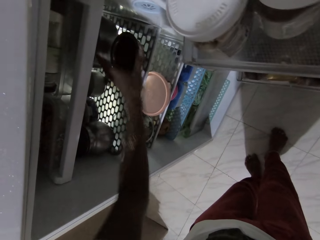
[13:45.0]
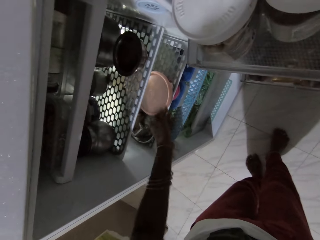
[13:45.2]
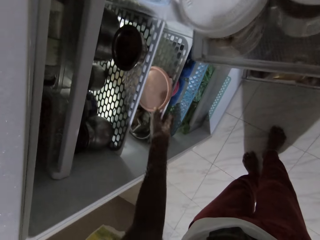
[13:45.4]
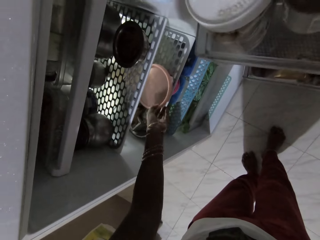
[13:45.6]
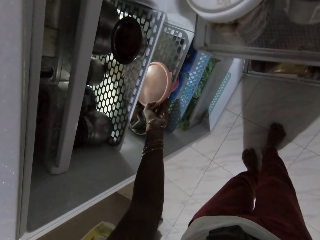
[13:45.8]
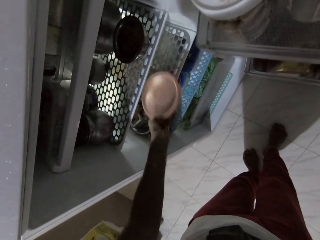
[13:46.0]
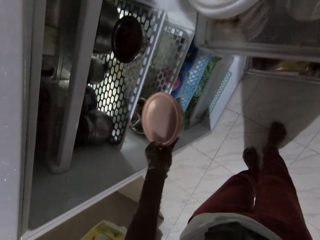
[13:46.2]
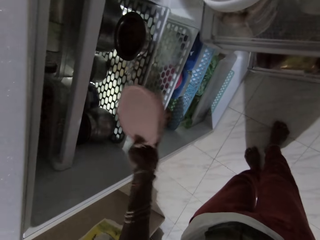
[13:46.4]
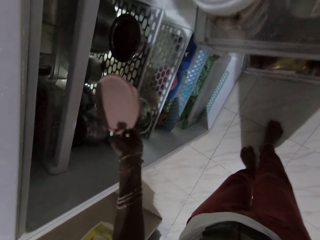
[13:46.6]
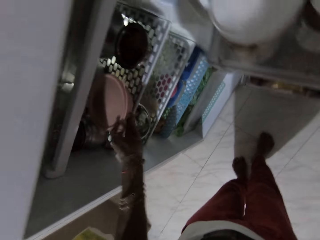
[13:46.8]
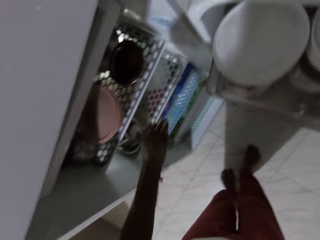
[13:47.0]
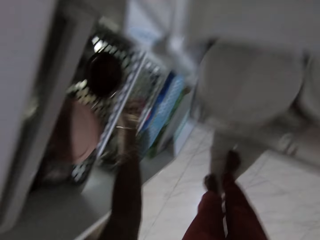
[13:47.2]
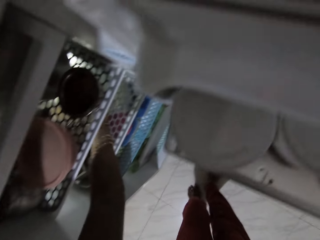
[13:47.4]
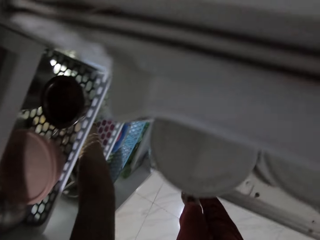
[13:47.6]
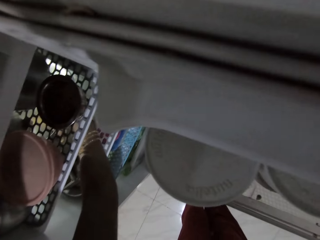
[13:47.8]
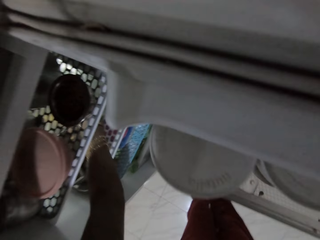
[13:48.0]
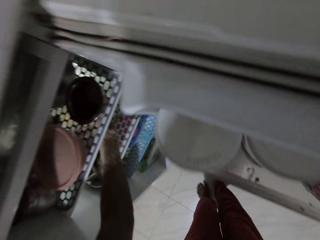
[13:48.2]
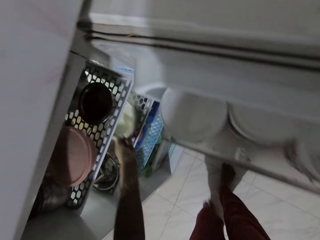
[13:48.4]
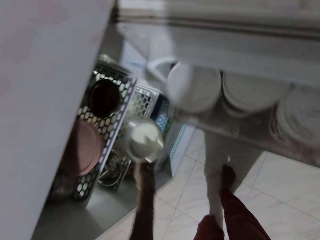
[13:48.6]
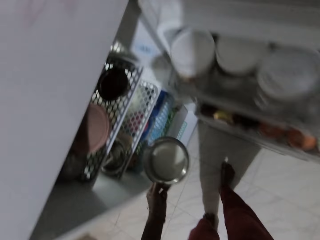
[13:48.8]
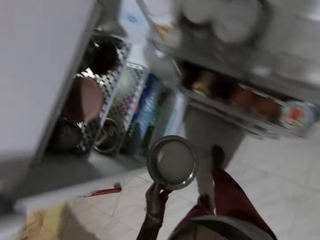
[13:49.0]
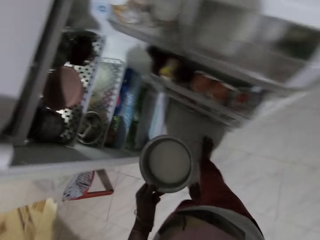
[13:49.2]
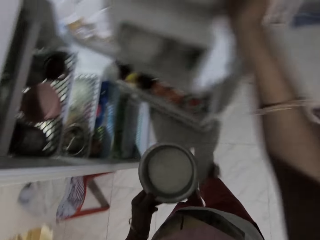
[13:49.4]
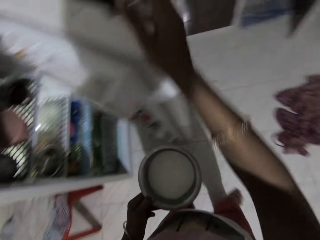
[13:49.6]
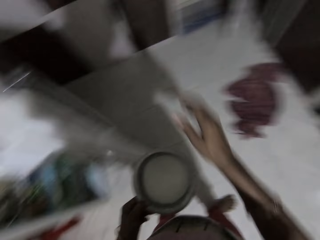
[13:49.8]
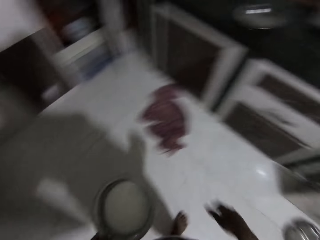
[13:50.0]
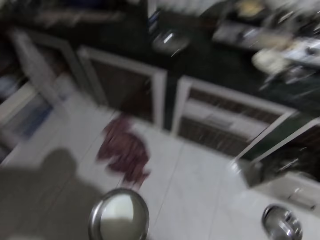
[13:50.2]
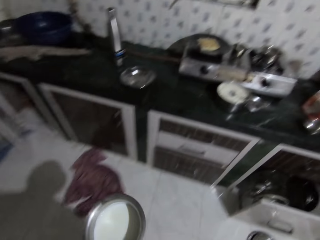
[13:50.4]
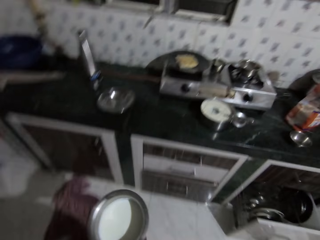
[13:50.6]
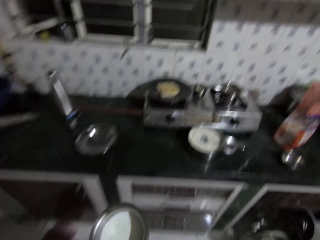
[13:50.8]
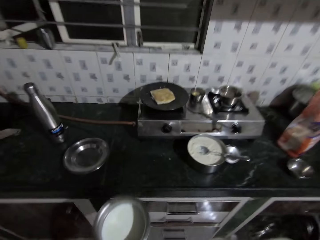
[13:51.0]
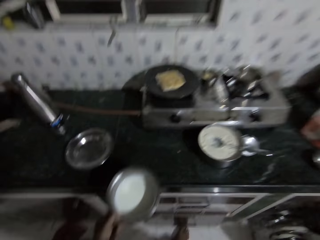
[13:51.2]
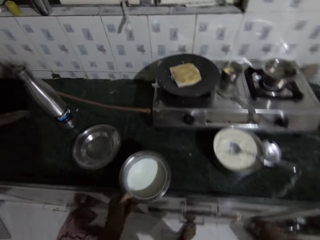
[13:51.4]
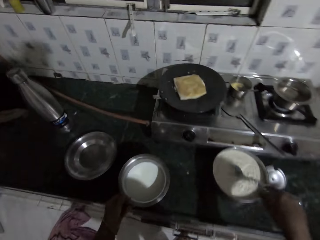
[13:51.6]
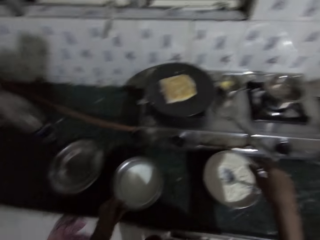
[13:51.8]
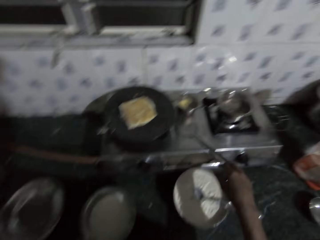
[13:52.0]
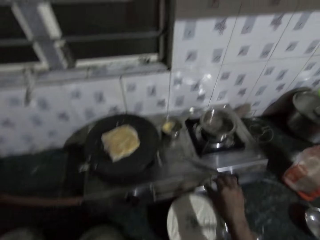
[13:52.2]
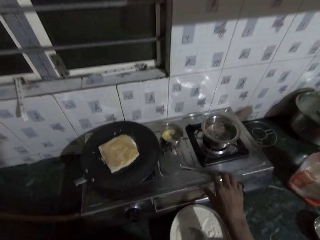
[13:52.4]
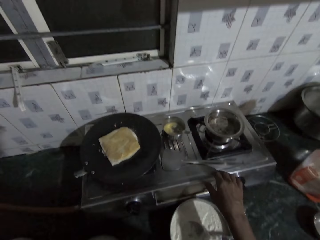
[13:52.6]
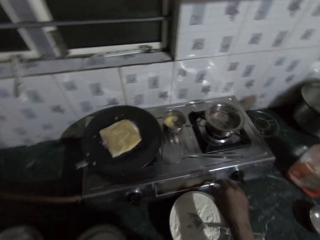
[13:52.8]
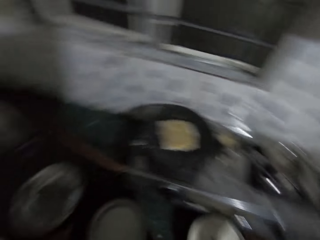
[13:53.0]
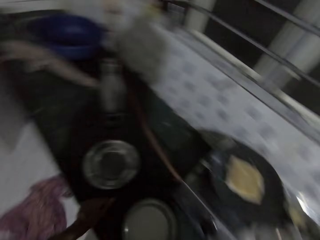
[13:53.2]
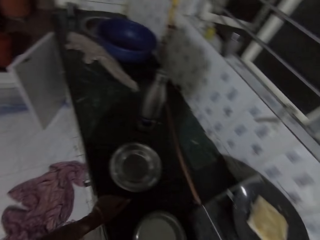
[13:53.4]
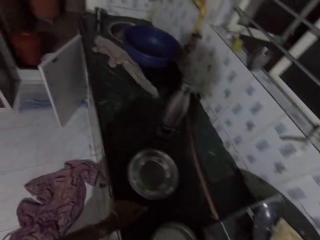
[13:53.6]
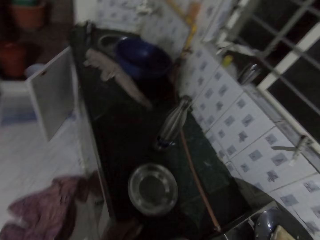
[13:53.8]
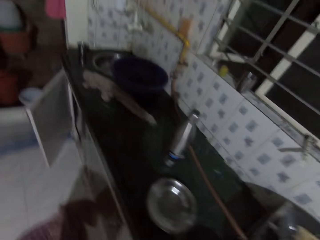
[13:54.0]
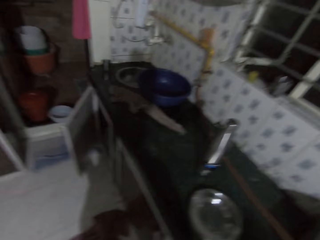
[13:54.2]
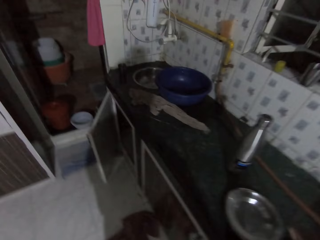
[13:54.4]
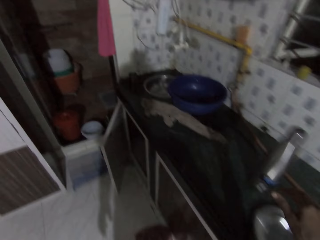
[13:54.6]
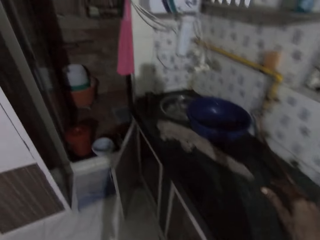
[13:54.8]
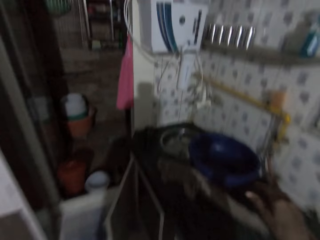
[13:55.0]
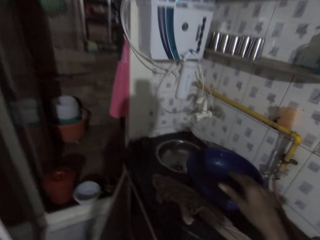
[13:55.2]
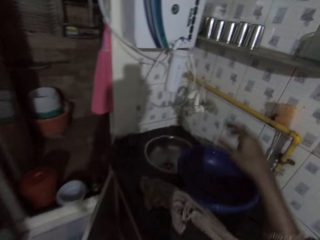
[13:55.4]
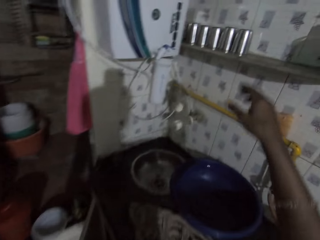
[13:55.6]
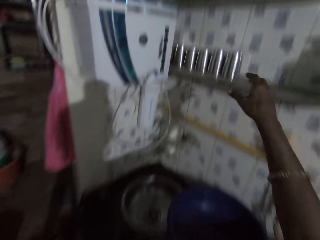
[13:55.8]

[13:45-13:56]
The camera wearer picks the bowl from the fridge with his left hand. He places the bowl in the fridge with his left hand. He picks a bowl of milk from the fridge with his left hand. He closes the fridge and walks around the kitchen. He places the bowl of milk on a countertop with his left hand. He moves the spatula on the cooker with his right hand. He walks around the kitchen.

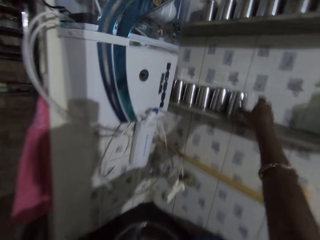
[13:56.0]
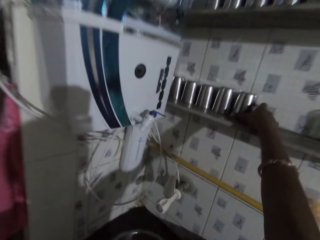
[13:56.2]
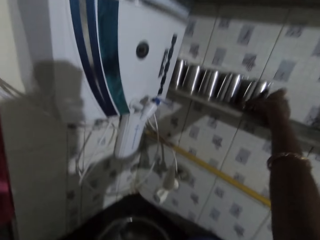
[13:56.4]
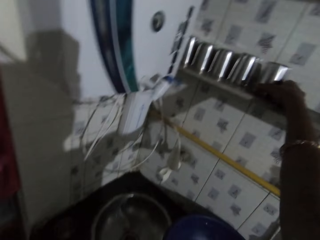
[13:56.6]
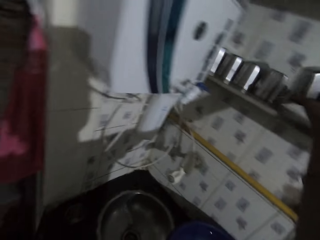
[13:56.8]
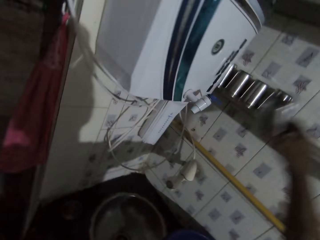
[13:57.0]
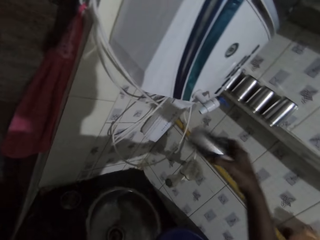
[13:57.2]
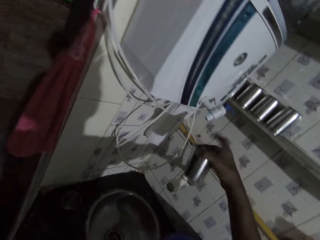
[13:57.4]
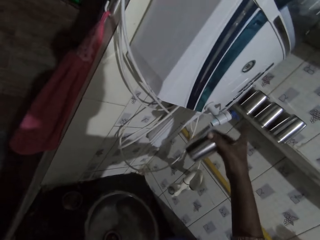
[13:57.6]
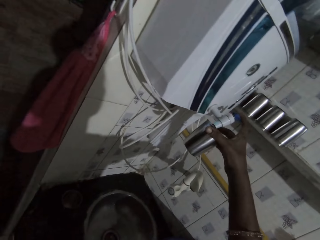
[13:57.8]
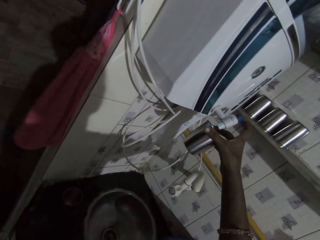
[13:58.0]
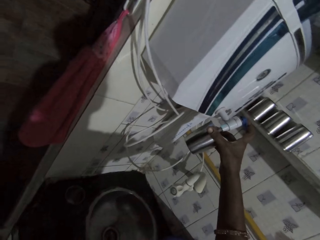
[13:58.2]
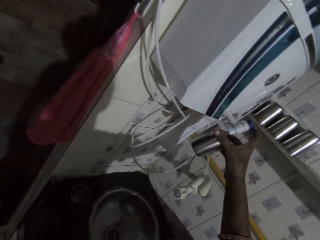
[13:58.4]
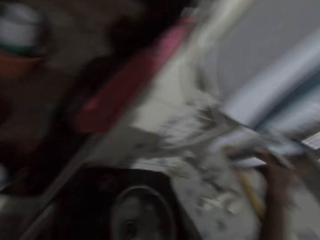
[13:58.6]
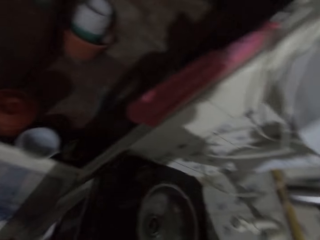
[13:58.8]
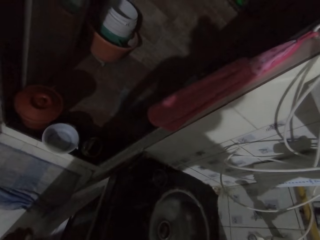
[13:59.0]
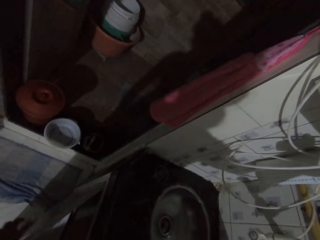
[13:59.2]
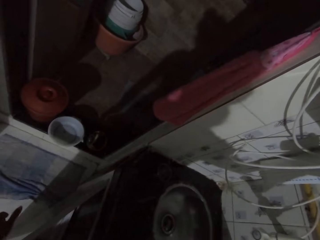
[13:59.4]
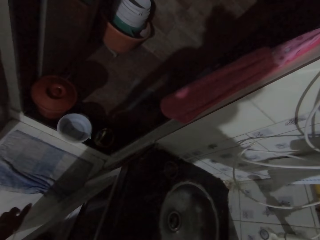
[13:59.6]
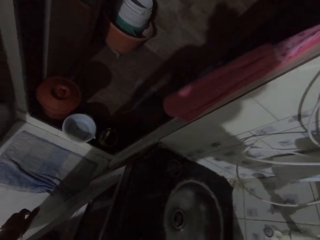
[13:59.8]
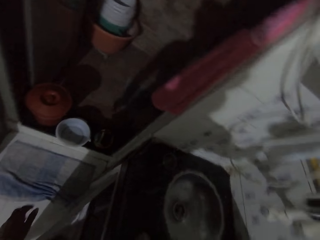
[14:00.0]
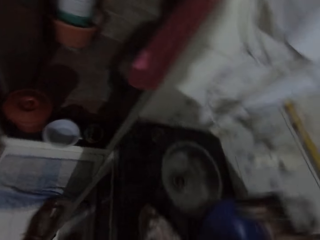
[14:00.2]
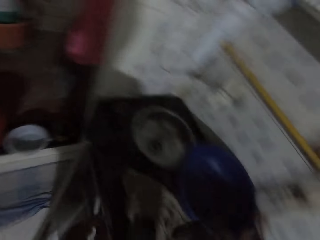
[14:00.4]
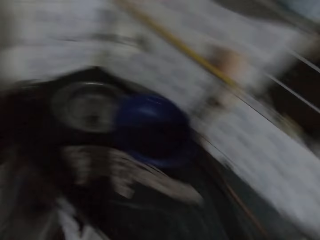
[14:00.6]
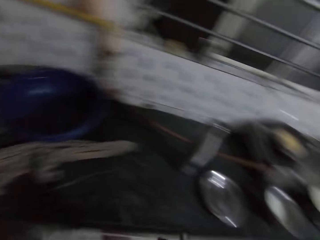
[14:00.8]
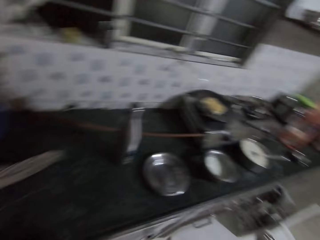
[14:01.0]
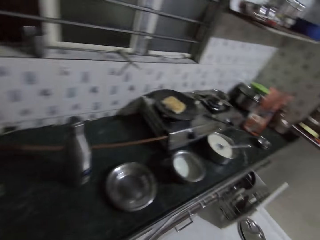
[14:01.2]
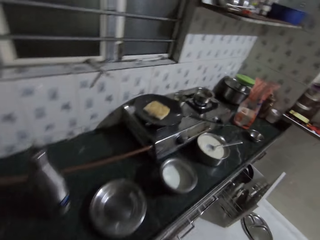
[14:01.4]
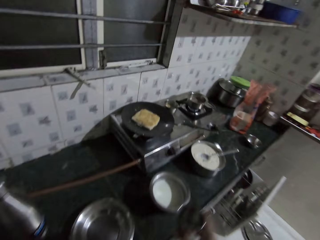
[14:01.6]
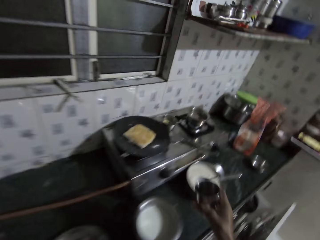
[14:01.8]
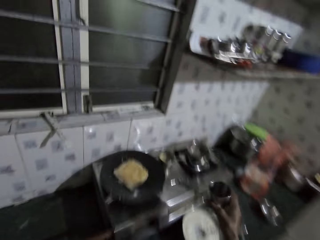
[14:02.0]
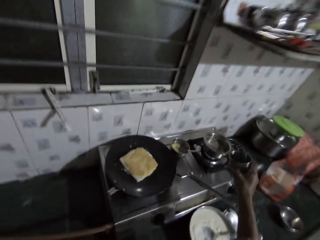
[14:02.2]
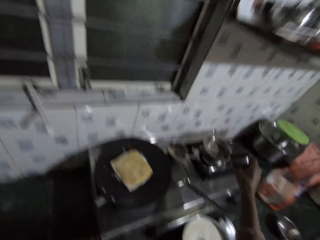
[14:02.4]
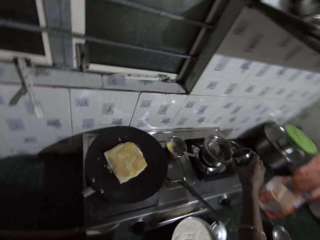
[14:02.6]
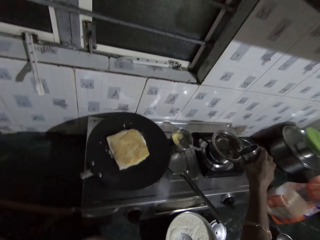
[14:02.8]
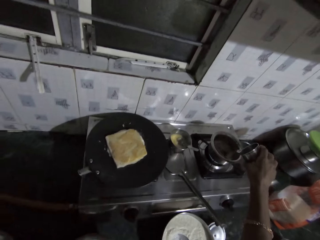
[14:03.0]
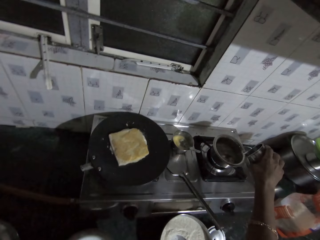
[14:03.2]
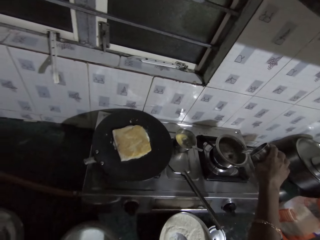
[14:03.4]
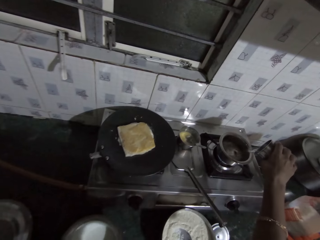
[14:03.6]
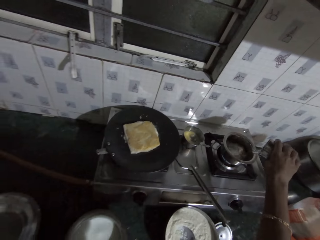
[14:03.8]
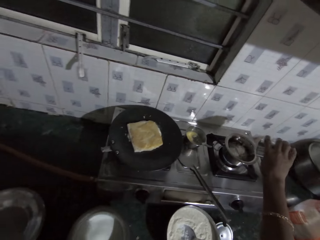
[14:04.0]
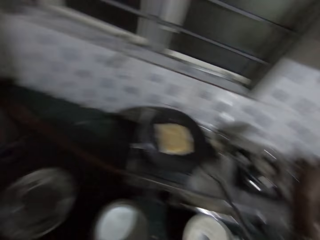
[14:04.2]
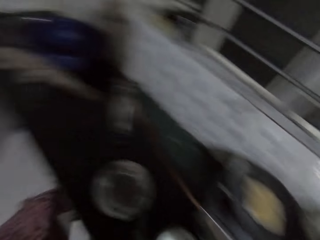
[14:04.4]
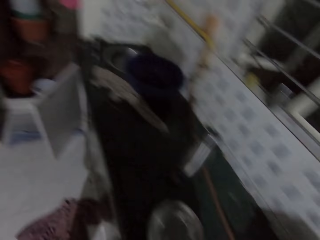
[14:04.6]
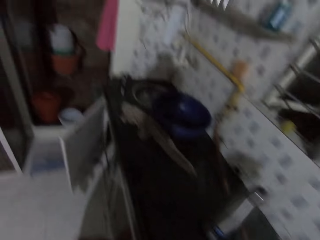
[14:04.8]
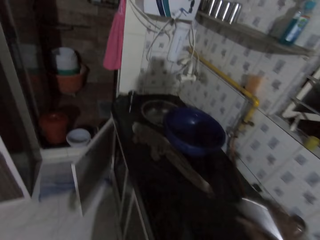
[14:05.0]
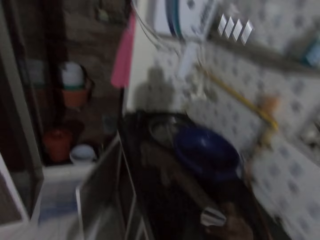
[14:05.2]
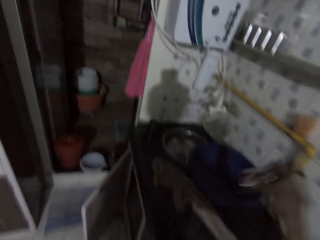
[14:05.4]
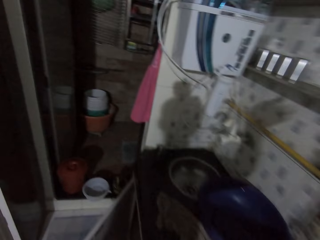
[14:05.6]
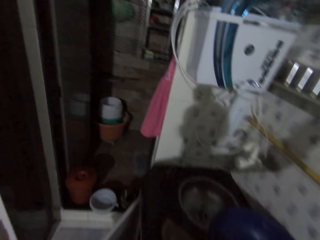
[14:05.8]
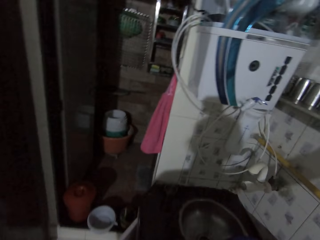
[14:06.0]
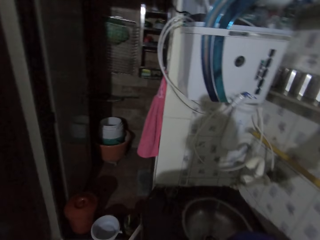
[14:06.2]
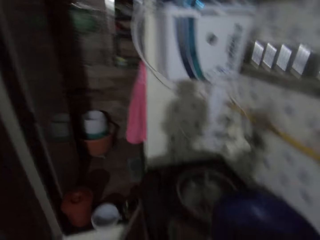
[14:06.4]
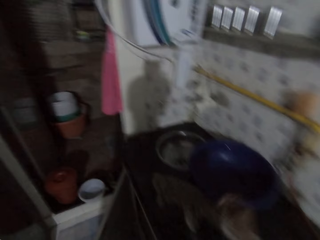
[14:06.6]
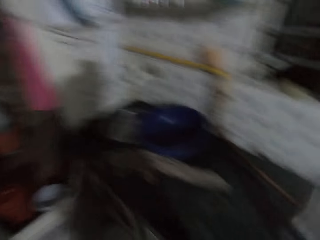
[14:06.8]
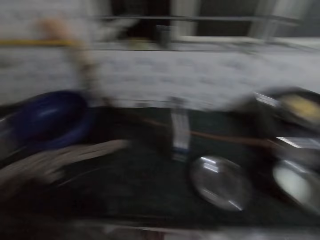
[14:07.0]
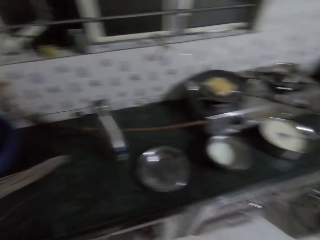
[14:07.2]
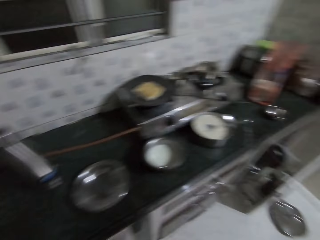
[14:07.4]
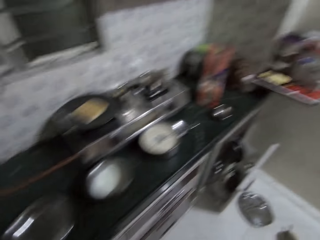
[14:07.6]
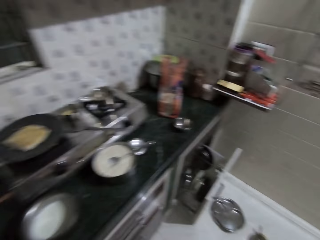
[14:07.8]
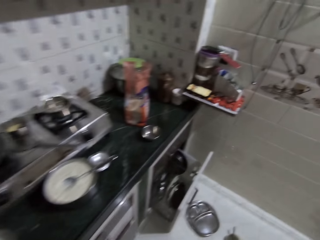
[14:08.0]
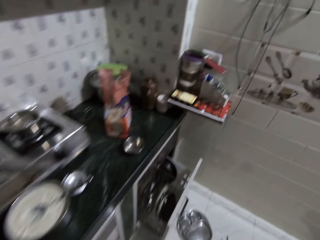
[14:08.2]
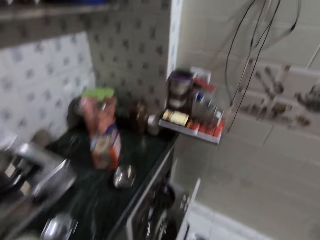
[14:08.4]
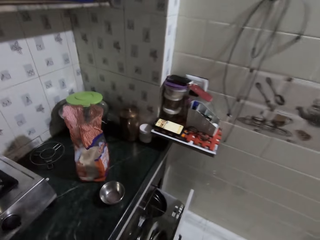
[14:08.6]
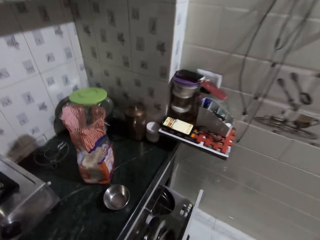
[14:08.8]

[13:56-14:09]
The camera wearer picks a cup from a wall rack with his right hand. He takes water from a dispenser on the wall with his right hand. He walks around the kitchen. He pours the water into a bowl on the cooker with his right hand. He walks around the kitchen. He puts the cup on the shelf. He walks around the kitchen.
